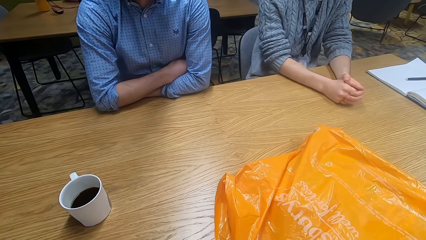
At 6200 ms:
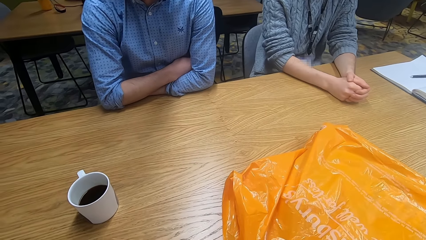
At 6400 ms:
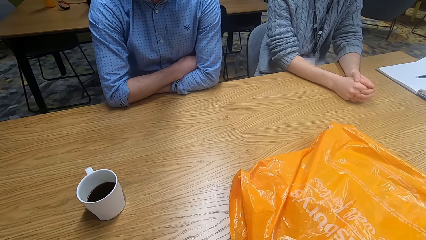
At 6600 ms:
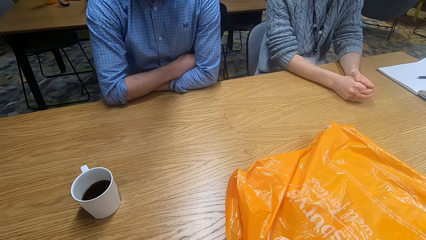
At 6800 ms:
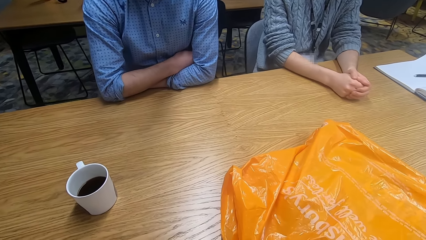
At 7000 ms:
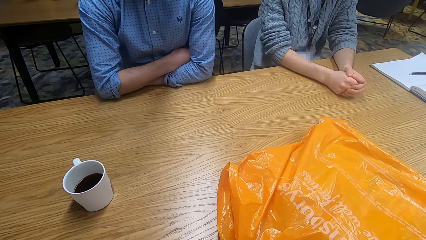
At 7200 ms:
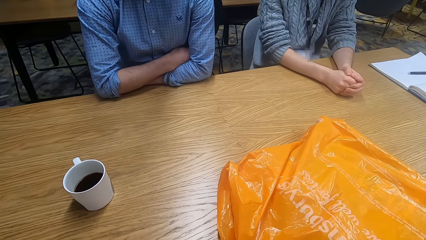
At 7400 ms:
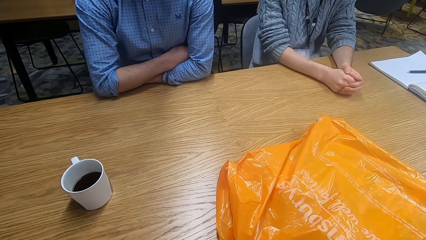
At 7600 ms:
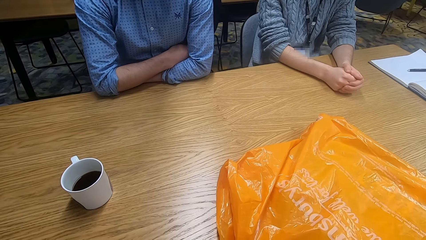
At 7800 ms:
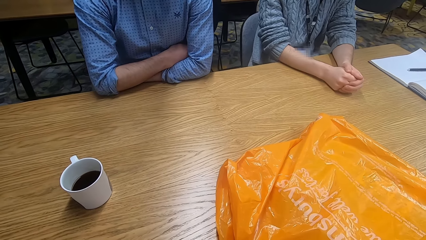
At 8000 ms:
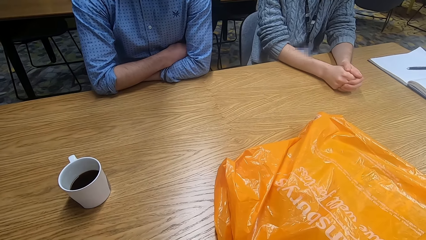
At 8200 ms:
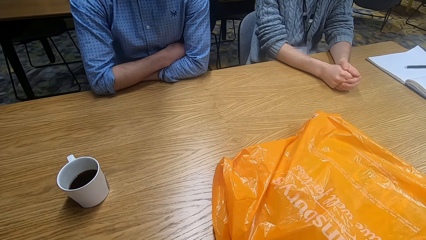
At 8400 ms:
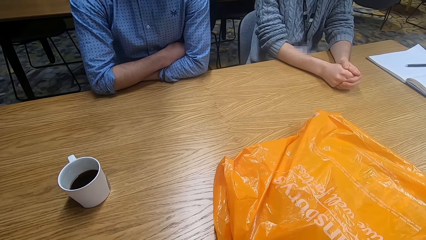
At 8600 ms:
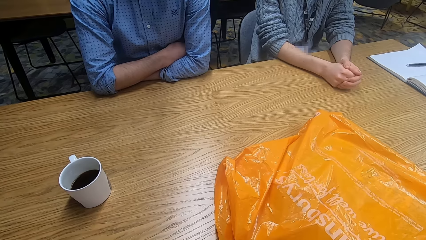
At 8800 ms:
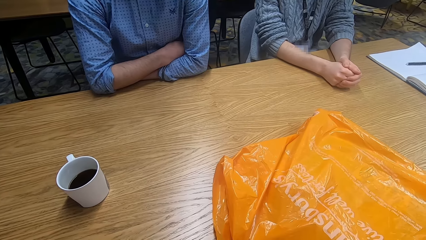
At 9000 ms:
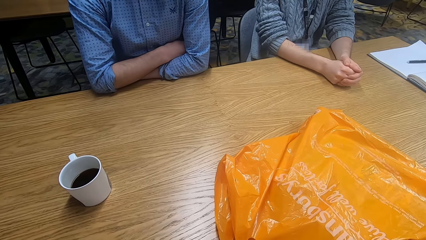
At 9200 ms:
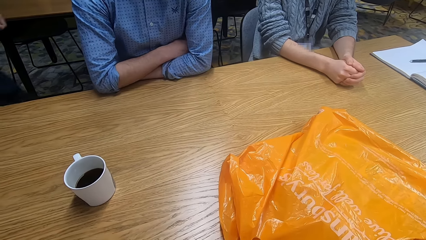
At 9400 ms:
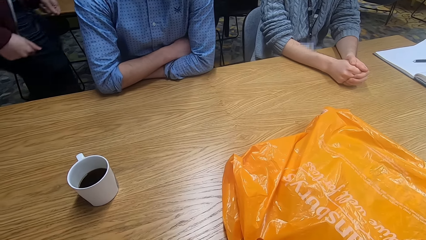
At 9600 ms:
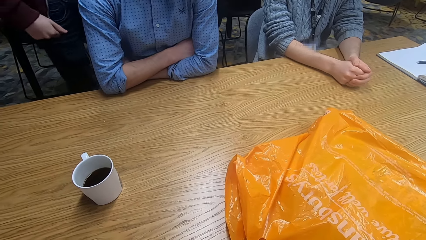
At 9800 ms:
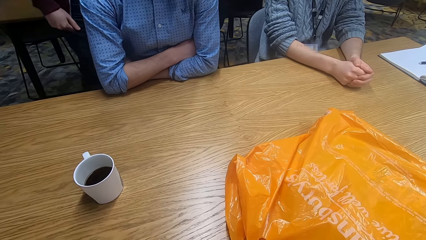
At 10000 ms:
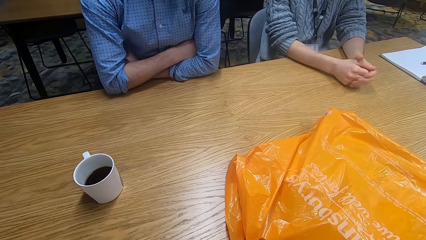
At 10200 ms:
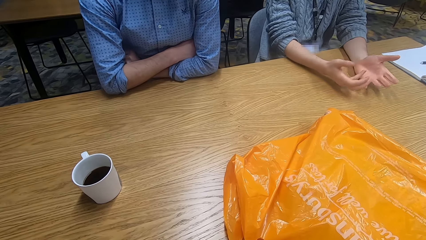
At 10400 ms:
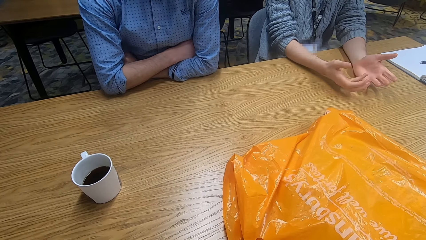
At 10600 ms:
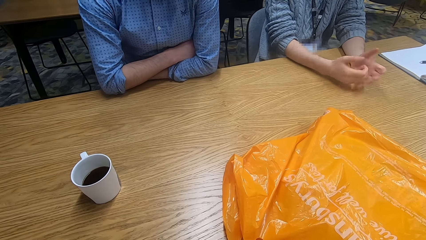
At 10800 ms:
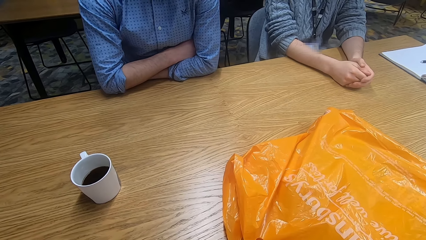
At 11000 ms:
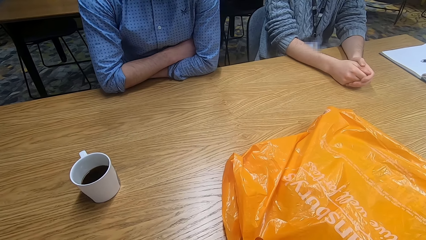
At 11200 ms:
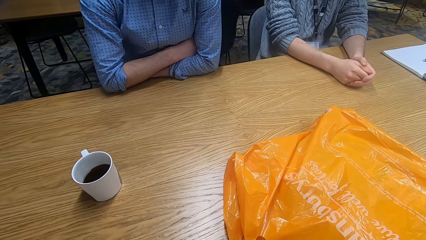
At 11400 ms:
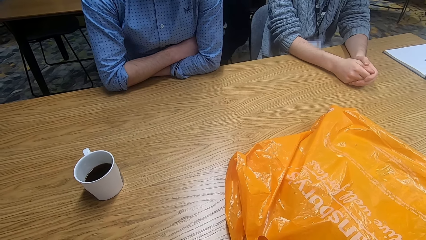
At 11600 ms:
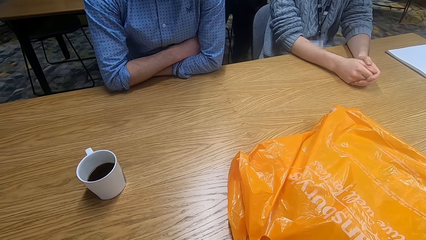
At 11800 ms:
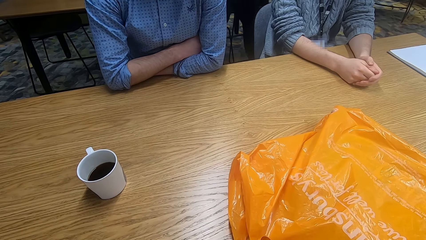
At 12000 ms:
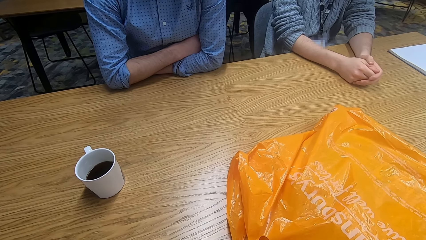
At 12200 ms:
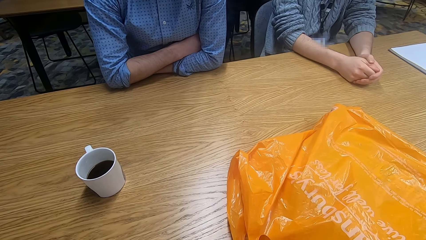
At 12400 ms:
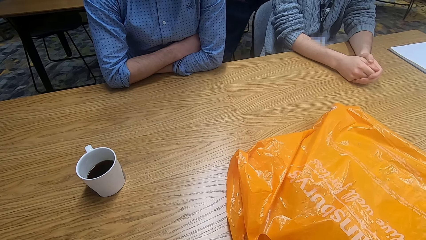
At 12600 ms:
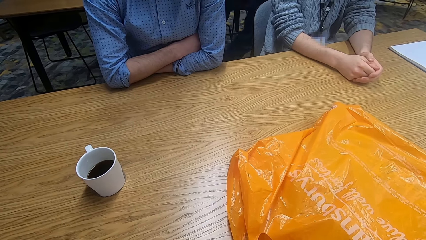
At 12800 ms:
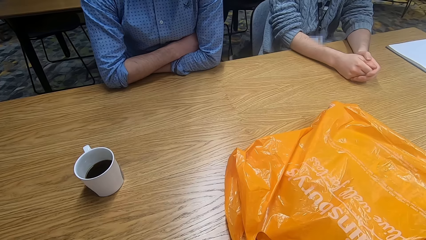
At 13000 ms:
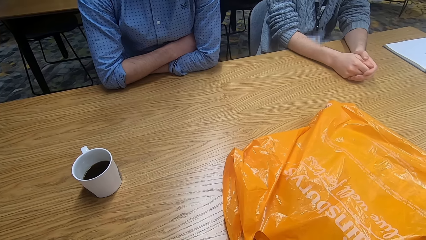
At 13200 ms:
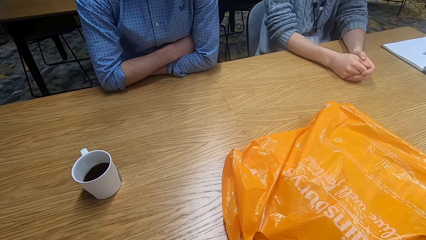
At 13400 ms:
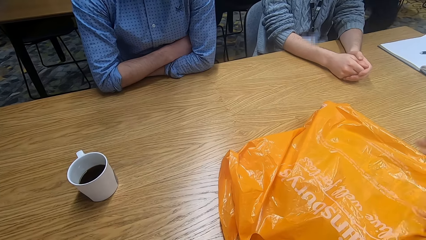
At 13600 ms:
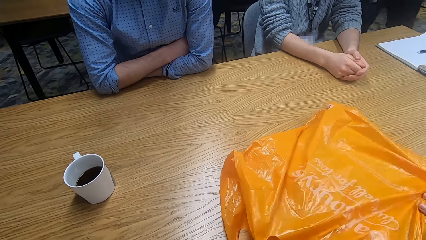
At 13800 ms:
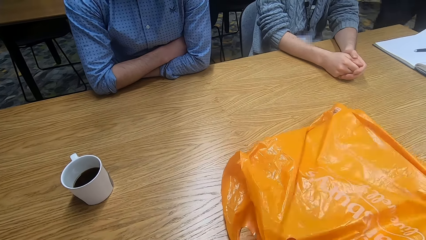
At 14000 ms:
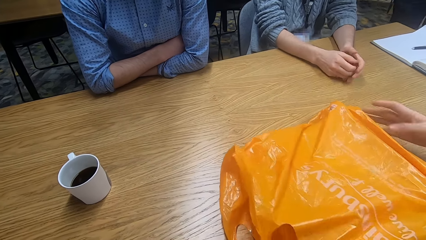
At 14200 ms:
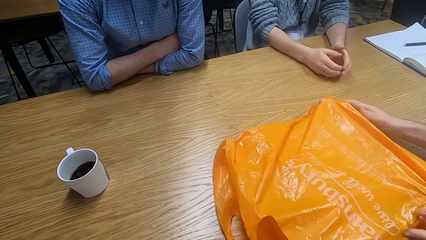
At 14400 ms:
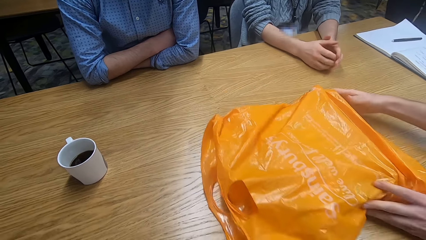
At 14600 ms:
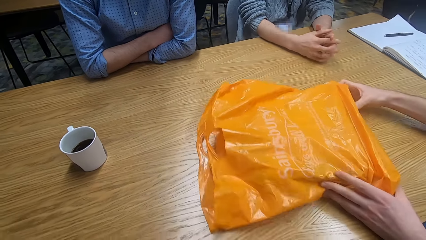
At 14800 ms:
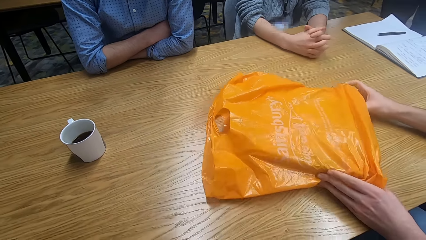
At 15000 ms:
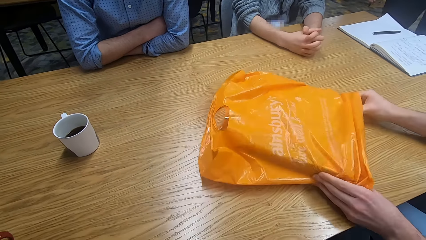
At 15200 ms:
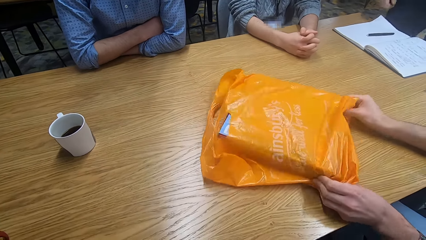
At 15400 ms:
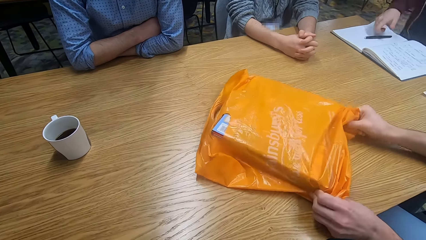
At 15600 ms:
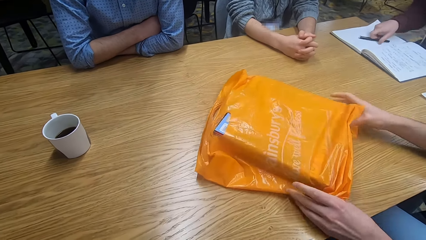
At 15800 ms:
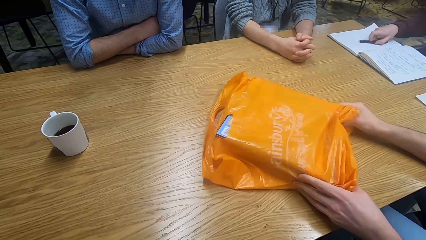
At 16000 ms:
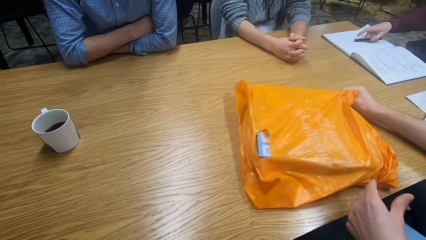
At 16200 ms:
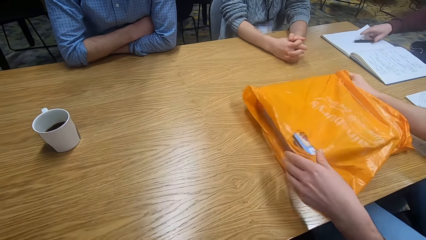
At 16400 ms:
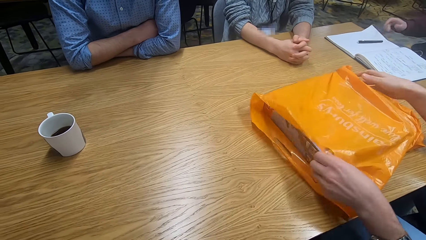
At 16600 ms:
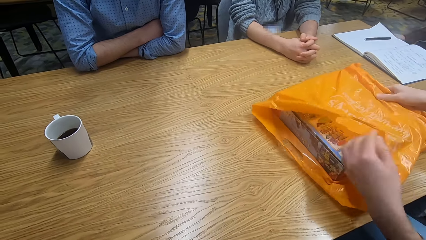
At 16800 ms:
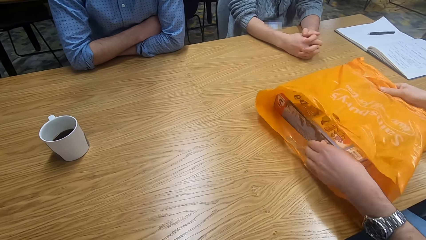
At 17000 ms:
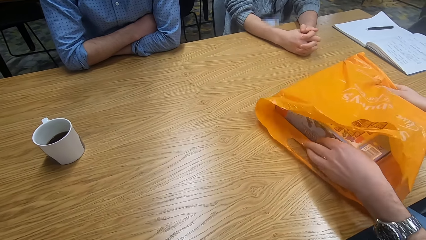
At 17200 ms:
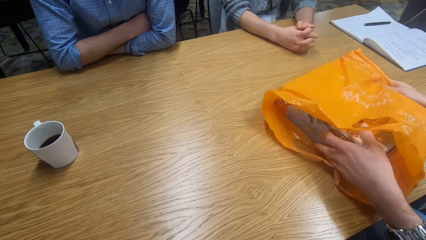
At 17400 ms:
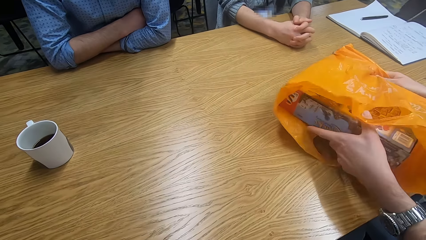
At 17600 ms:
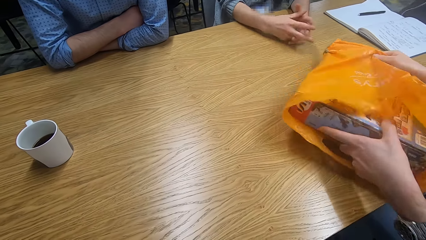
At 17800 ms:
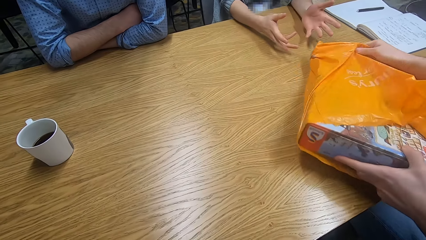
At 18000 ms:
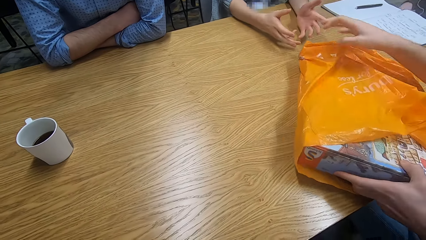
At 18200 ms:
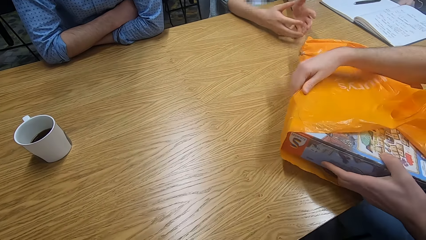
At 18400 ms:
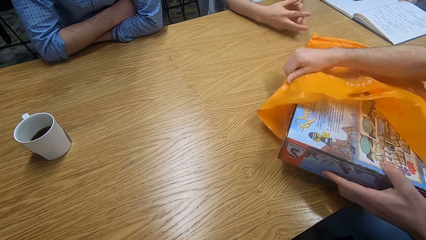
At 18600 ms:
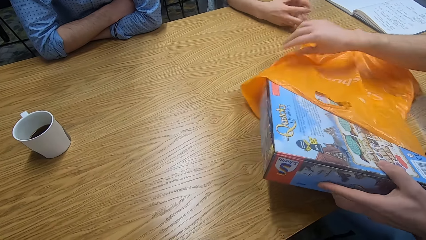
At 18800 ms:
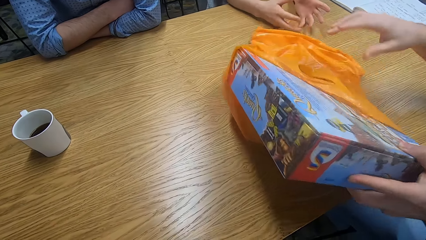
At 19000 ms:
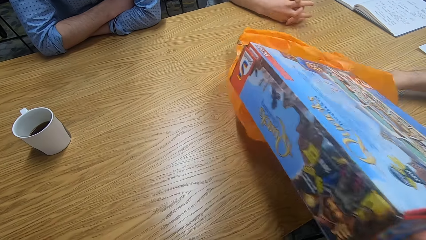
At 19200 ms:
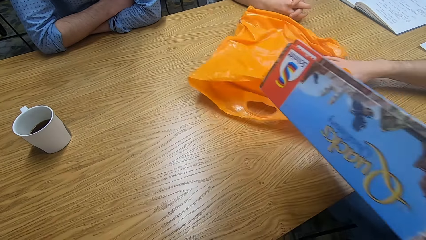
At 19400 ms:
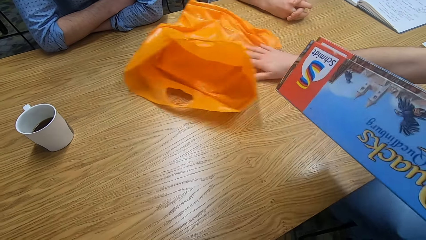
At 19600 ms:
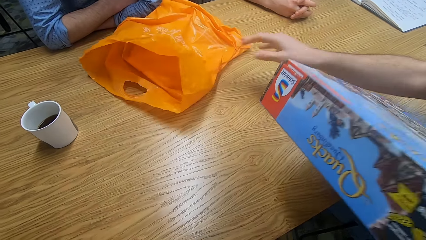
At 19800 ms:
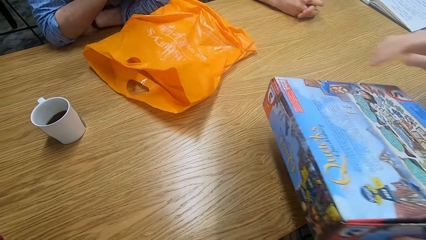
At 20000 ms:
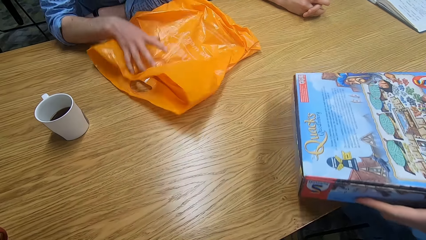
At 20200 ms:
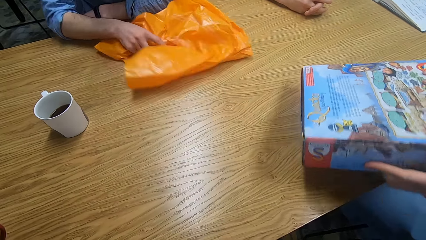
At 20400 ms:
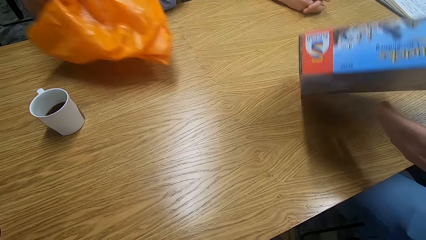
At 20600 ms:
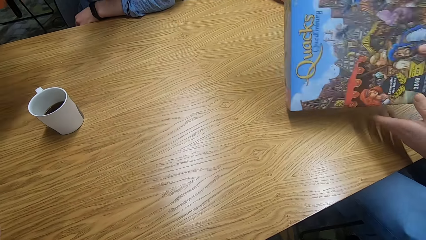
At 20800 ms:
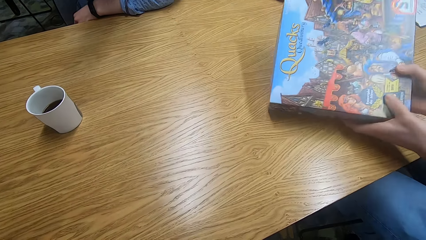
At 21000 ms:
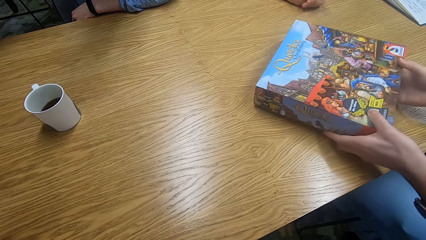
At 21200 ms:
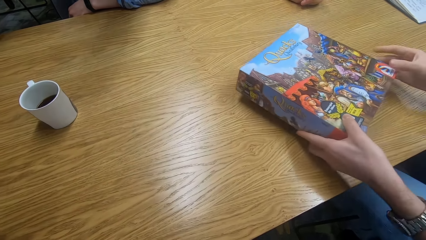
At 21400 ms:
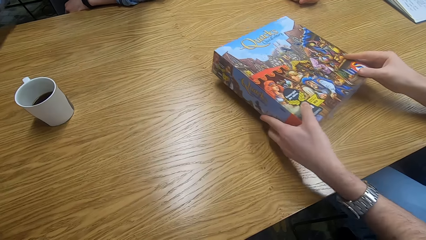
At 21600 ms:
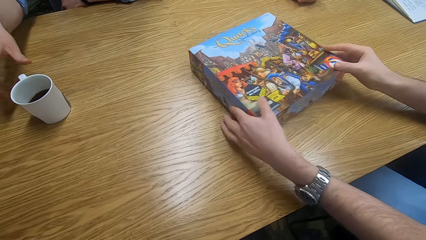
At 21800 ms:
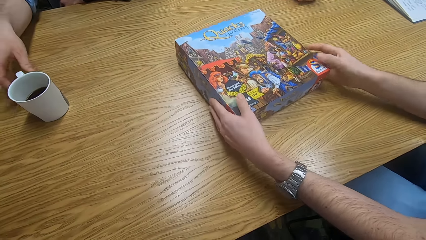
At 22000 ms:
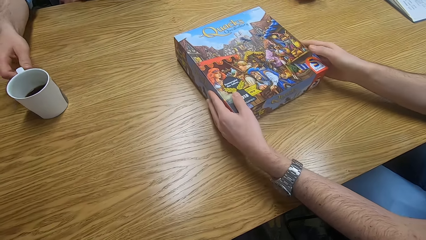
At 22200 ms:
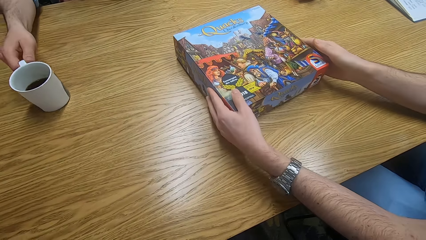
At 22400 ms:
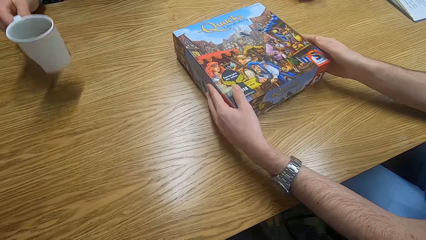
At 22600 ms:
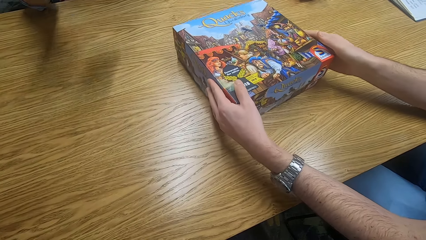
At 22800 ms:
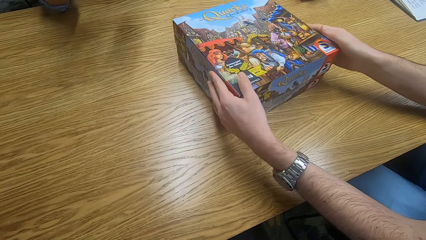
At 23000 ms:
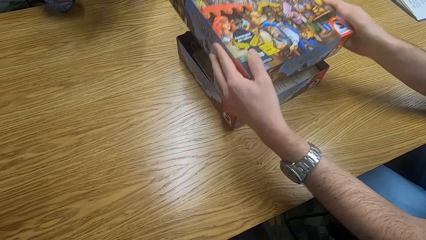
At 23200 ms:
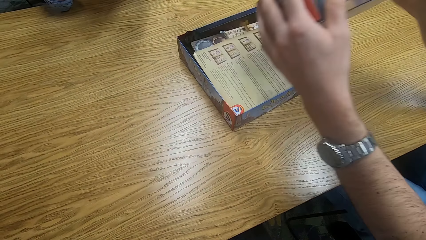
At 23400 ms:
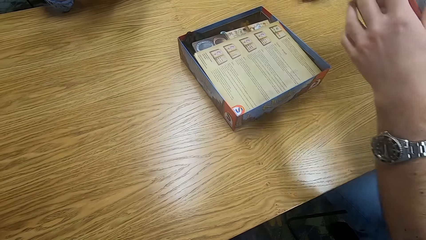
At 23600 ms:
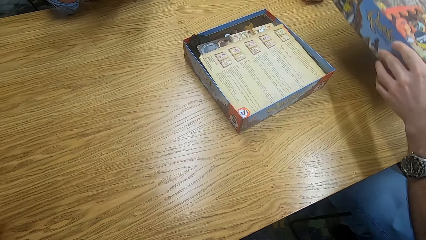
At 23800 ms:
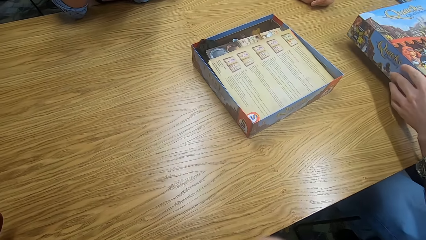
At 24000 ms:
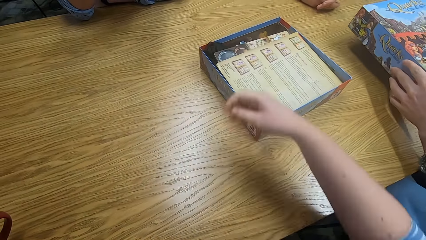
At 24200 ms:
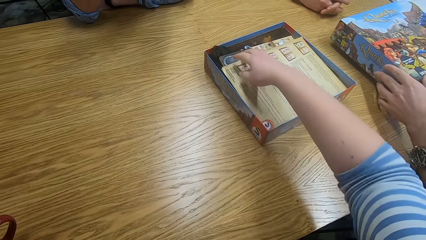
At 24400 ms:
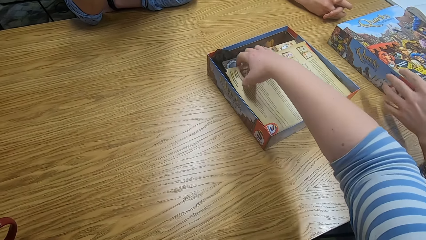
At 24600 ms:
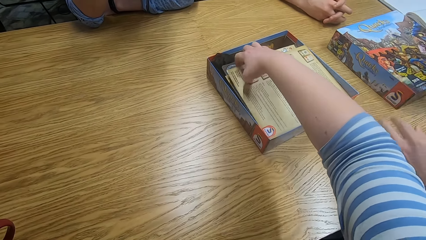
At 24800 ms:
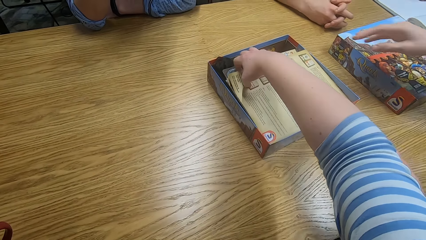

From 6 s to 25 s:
The camera wearer looks around. A person passes beside a man and another man. A third man walks around. The first man moves hands. The third man walks around. A fourth man holds the paper and holds a plastic bag. The fourth man removes the box from the paper. The third man sits down. The fourth man removes the box from the paper or plastic bag repeatedly. The first man moves hands. The fourth man removes the box from the paper again, holds the box and pushes the paper. The second man puts away the plastic bag and picks the paper. The fourth man holds the box and places the box on the table. The second man picks the cup of coffee from the table. The fourth man opens the box.
